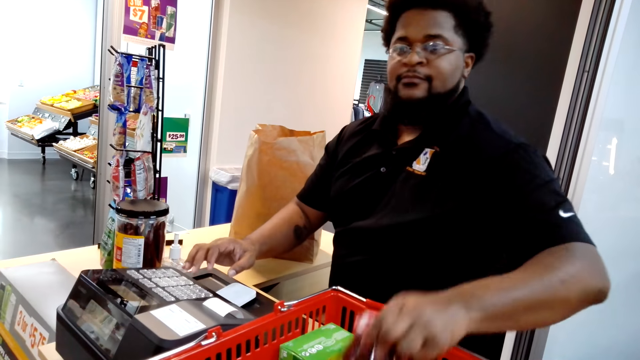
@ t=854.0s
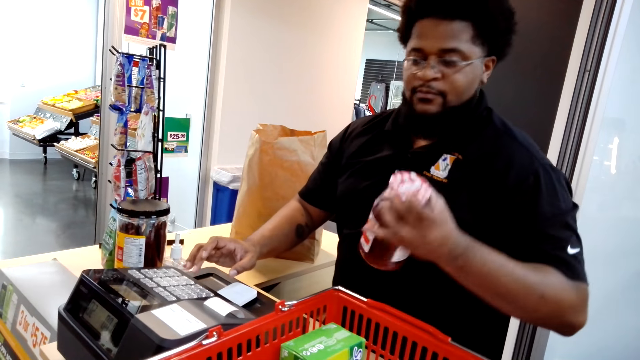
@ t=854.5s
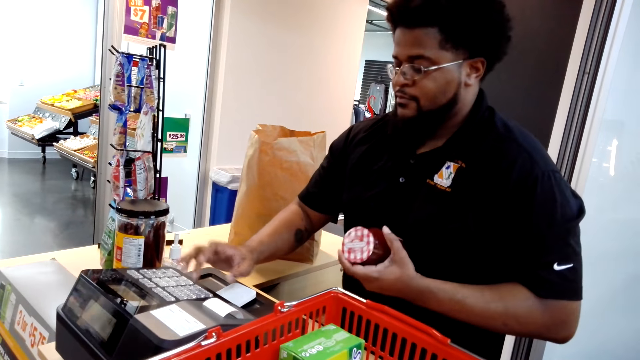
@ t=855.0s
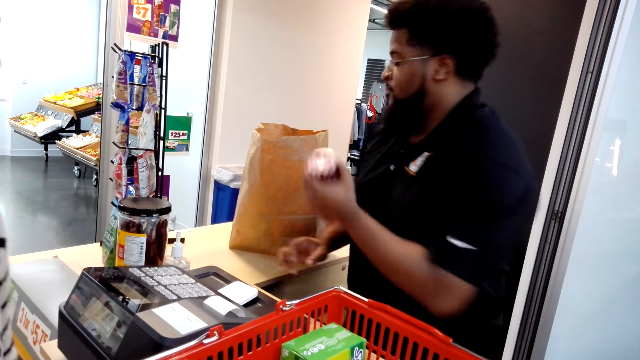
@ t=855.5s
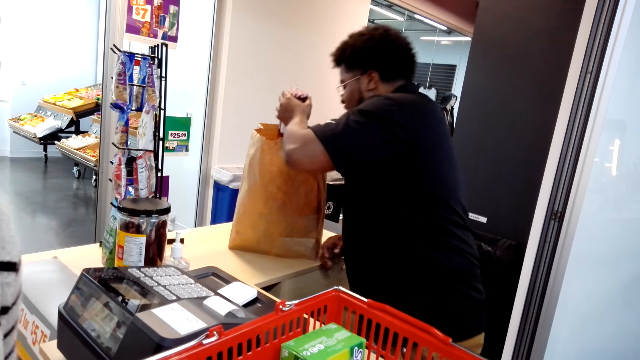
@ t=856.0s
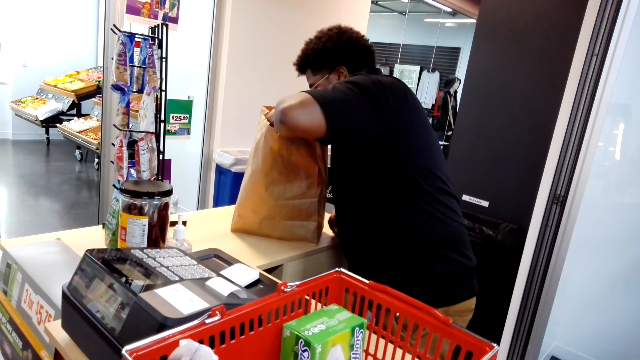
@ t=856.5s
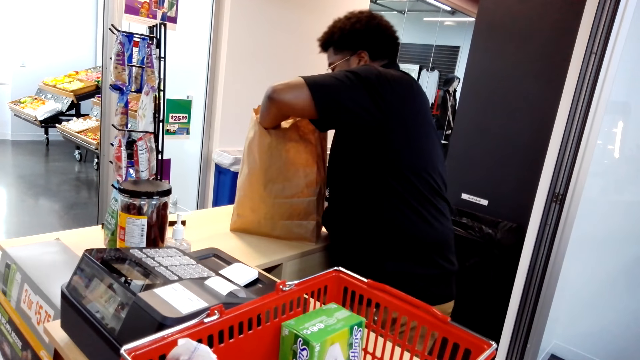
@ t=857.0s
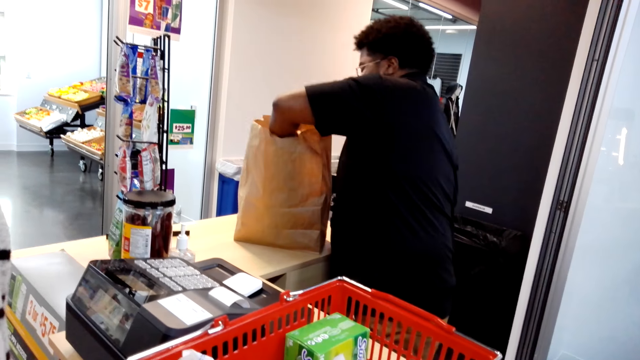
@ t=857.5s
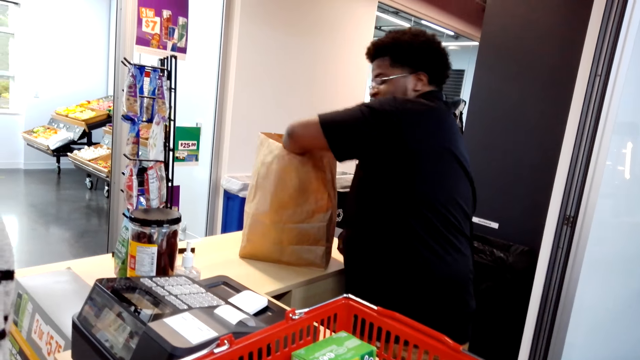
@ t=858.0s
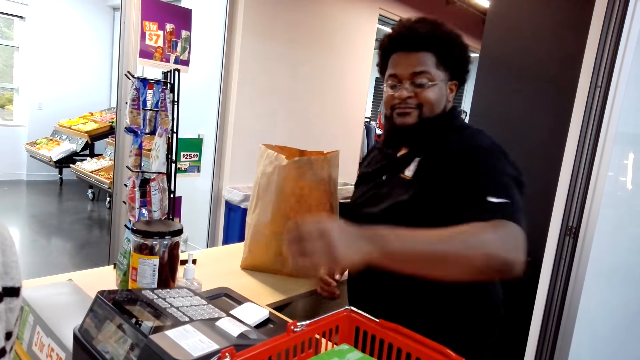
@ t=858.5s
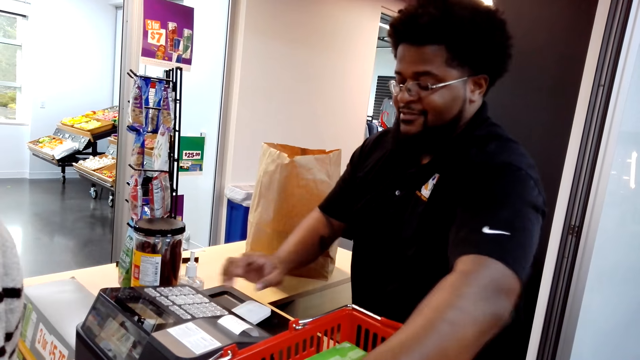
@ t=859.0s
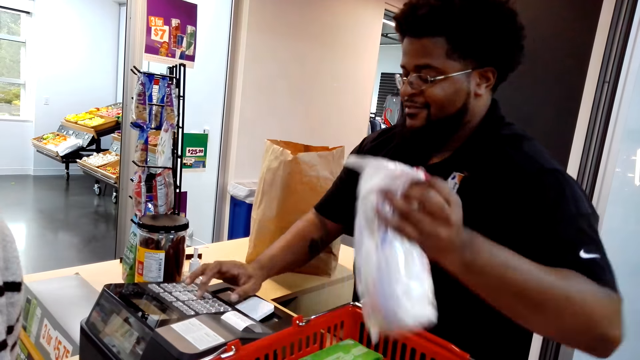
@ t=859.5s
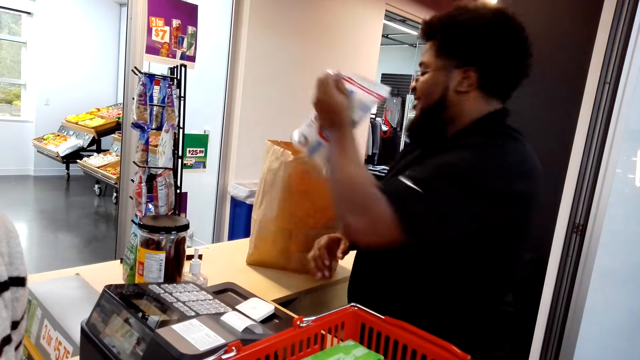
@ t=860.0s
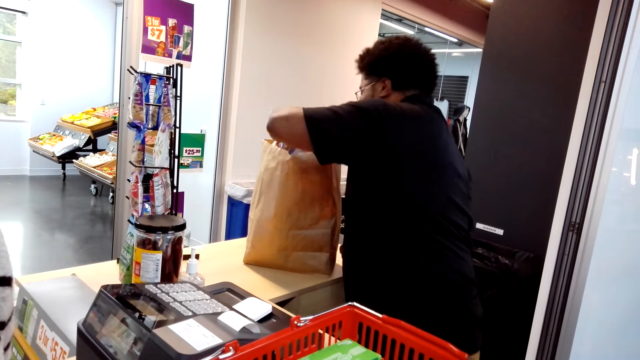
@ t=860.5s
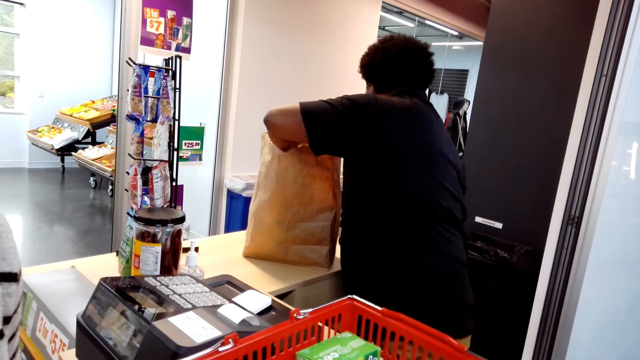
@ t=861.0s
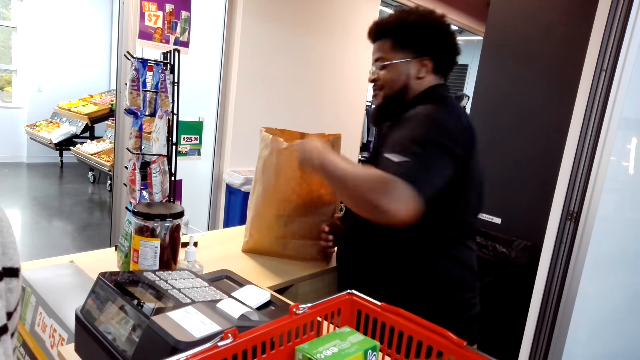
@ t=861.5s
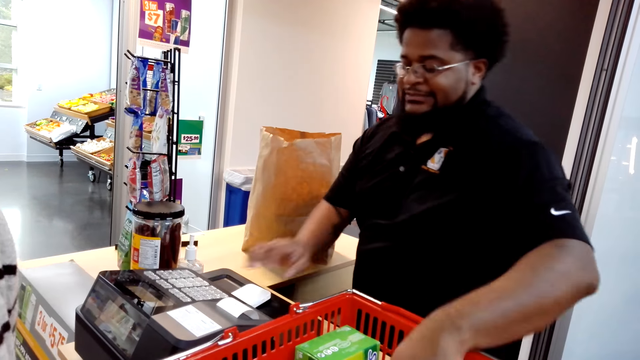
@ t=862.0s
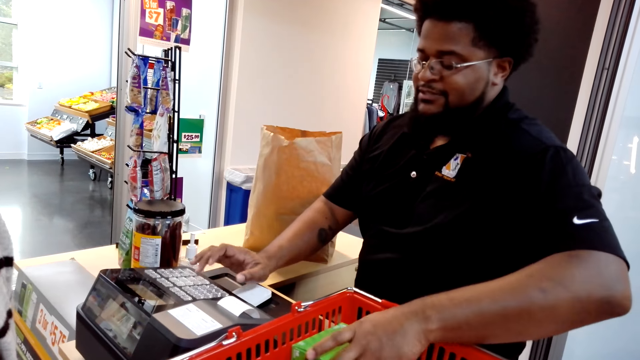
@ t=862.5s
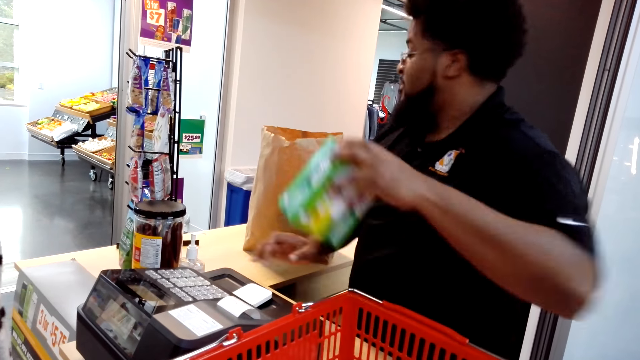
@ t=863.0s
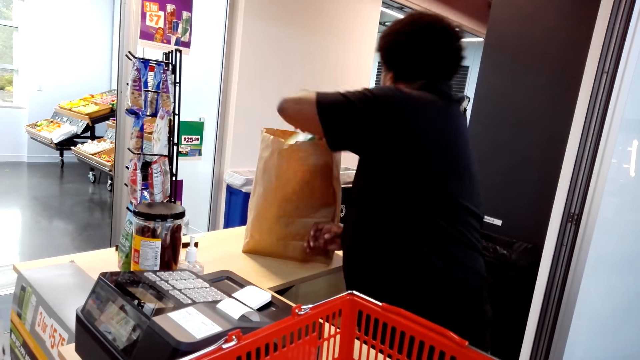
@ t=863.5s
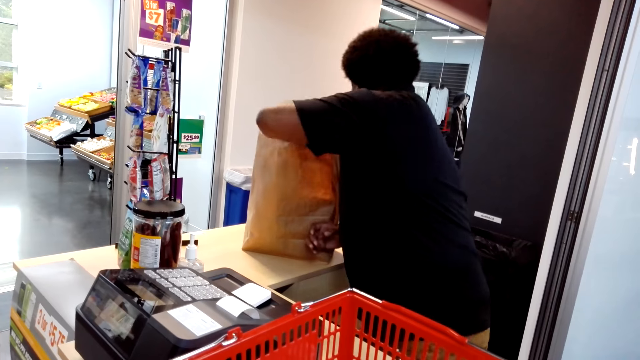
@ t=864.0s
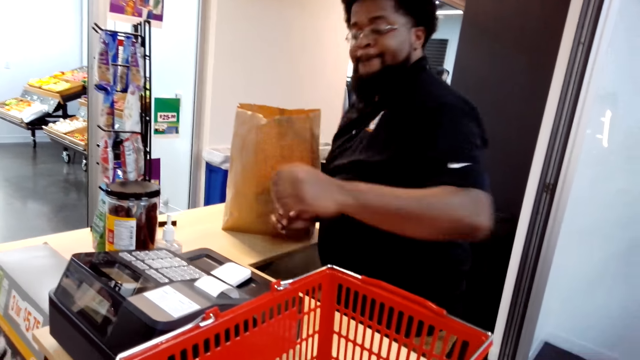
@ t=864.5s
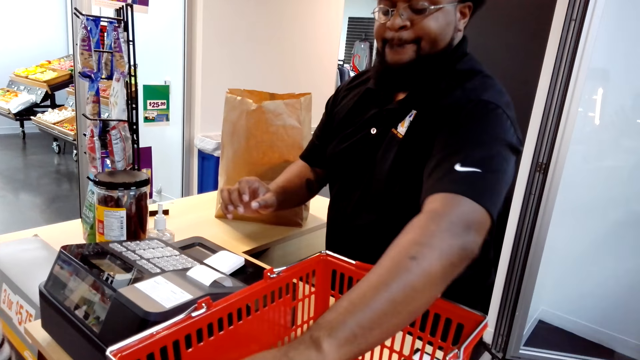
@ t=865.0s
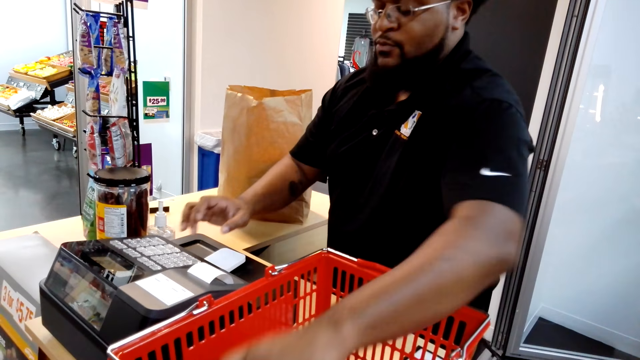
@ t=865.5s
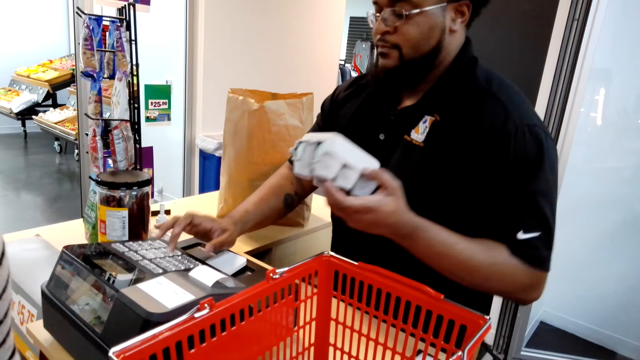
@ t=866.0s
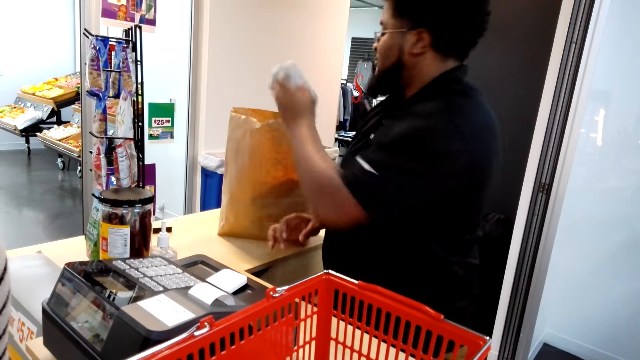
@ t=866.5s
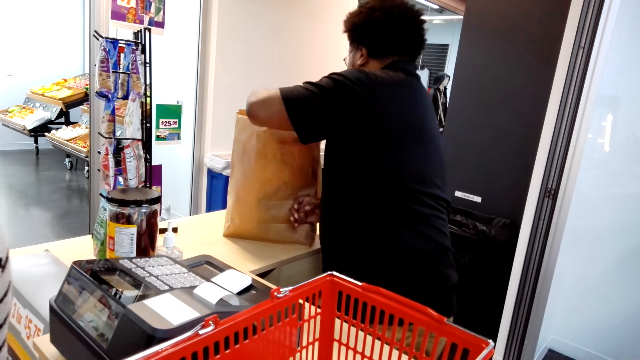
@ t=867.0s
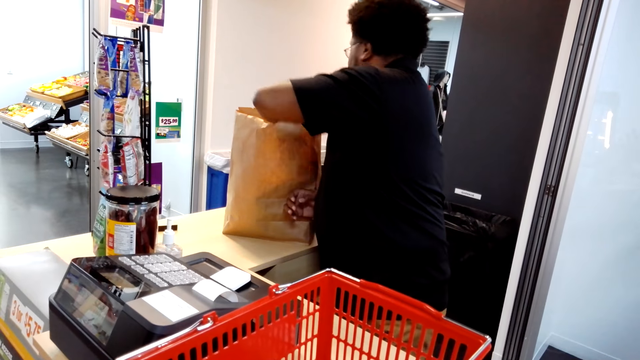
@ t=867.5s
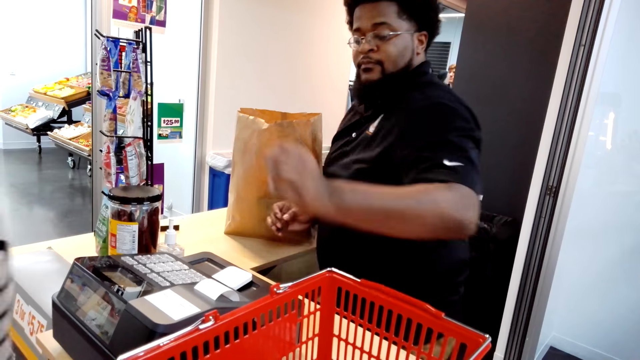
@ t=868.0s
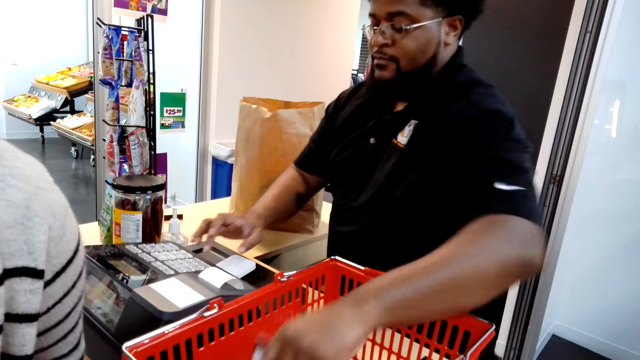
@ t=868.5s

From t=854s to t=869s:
The cashier picks a bottle from the shopping basket. The camera wearer looks at the cashier. The cashier bills the item, puts the bottle in the paper bag, picks a packet from the shopping basket, bills the item and puts the packet in the shopping basket. The camera wearer looks at the cashier. The cashier picks a box from the shopping basket, bills the item, puts the box in the paper bag, picks a packet of eggs and bills the packet of eggs. The camera wearer converses with a woman. The cashier puts the packet of eggs in the paper bag.

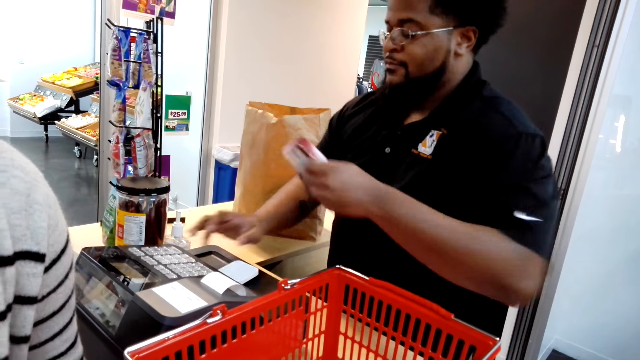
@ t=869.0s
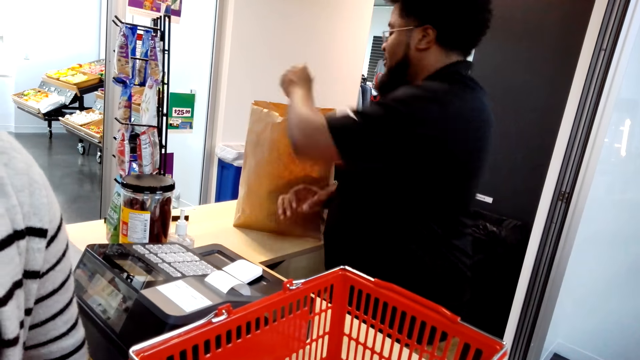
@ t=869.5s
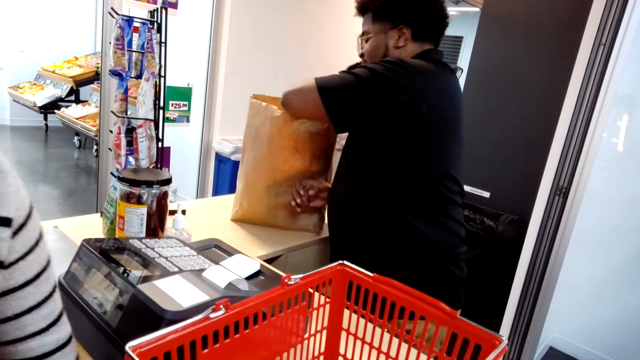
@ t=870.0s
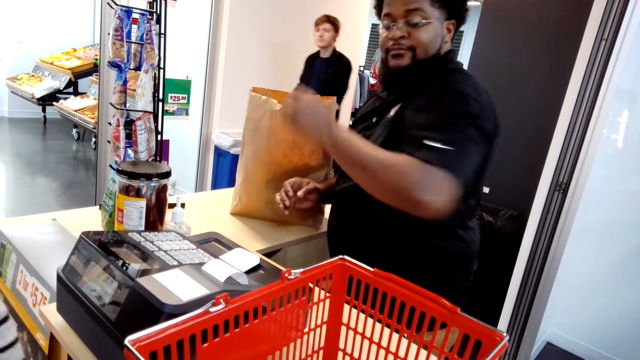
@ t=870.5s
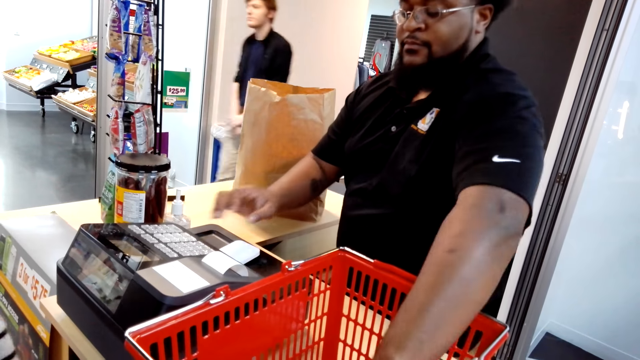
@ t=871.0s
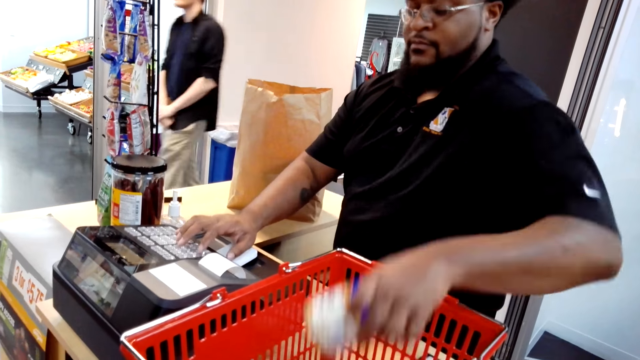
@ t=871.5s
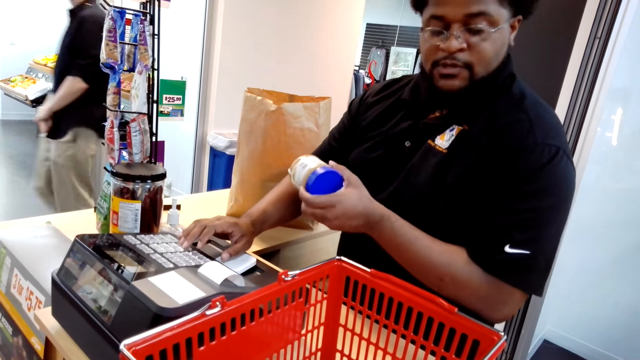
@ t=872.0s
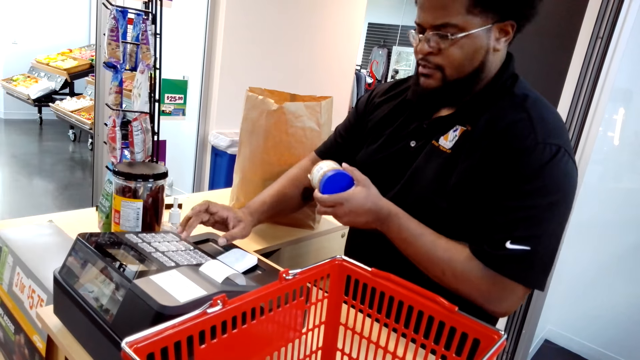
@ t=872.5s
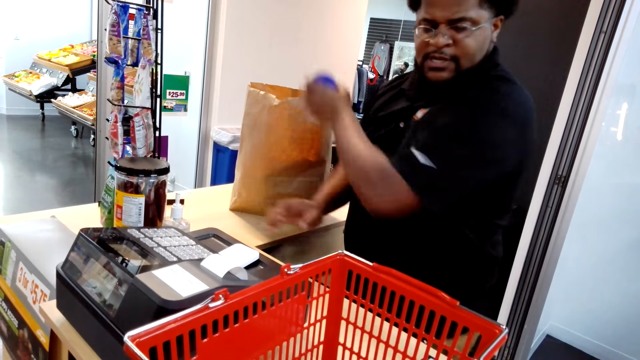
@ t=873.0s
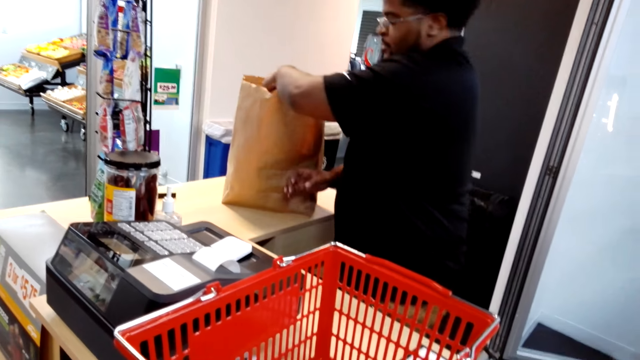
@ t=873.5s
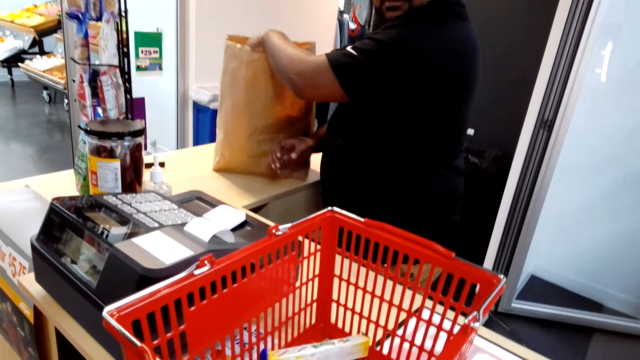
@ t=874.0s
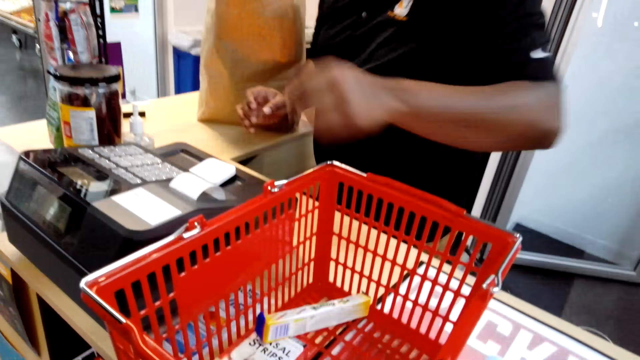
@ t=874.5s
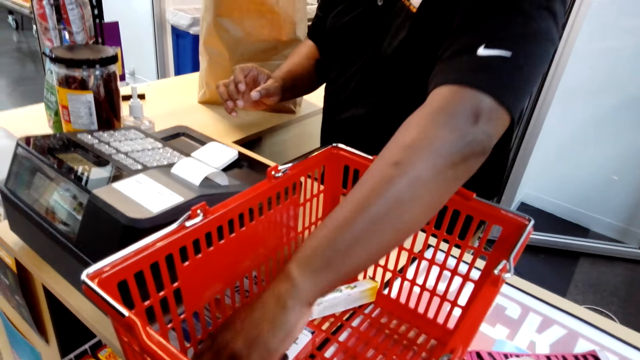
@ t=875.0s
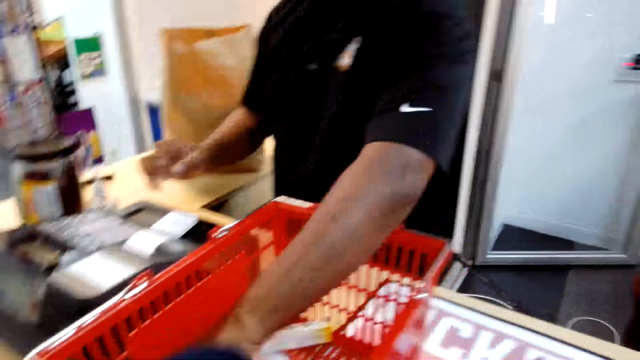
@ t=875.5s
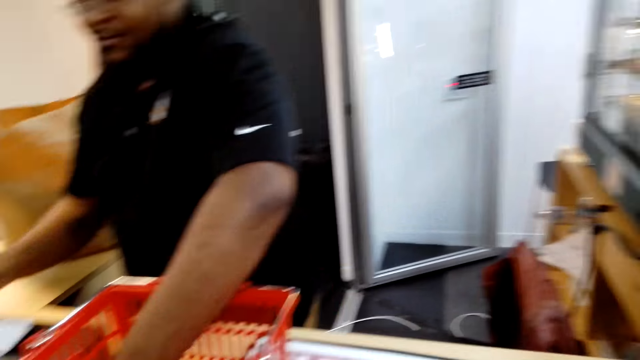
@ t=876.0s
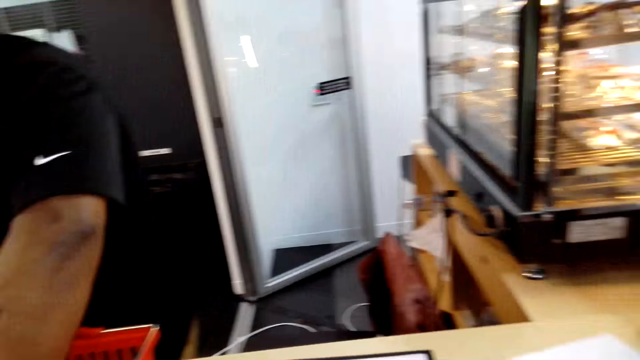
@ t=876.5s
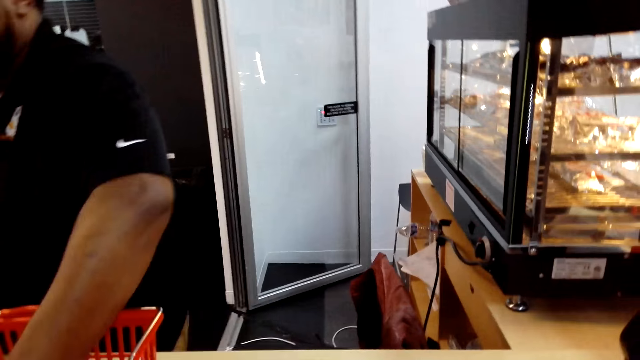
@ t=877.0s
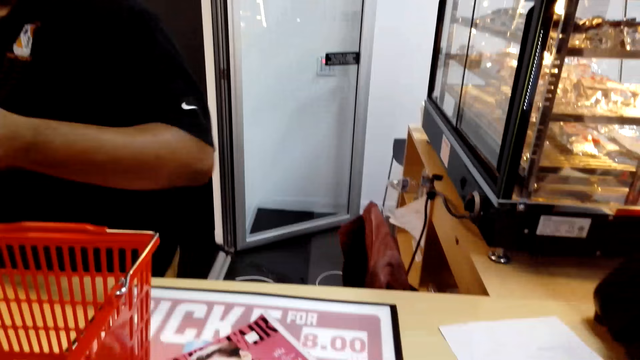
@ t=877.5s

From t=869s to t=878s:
The cashier bills the item, picks a box from the shopping basket, puts the box in the paper bag, picks a container from the shopping basket, bills the item, puts the container in the paper bag and picks items from the shopping basket. The camera wearer looks around the shop.
